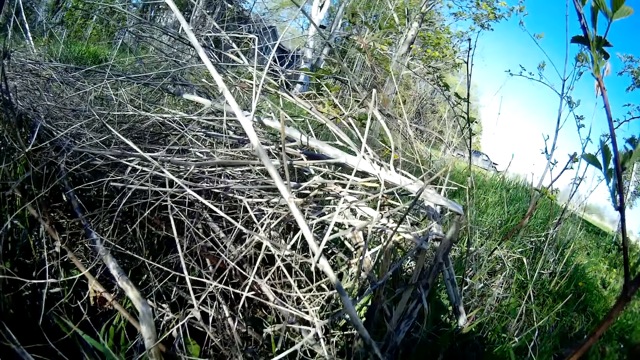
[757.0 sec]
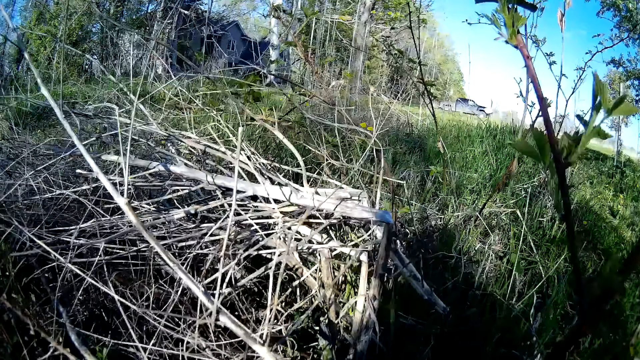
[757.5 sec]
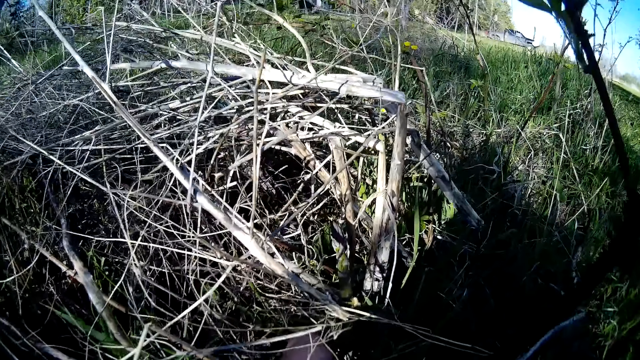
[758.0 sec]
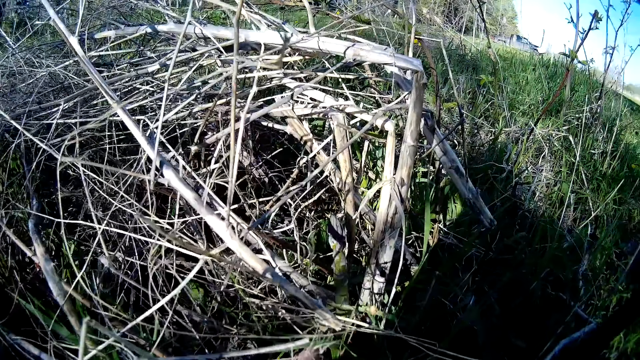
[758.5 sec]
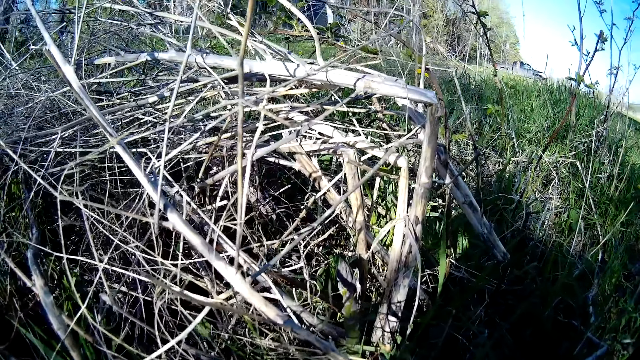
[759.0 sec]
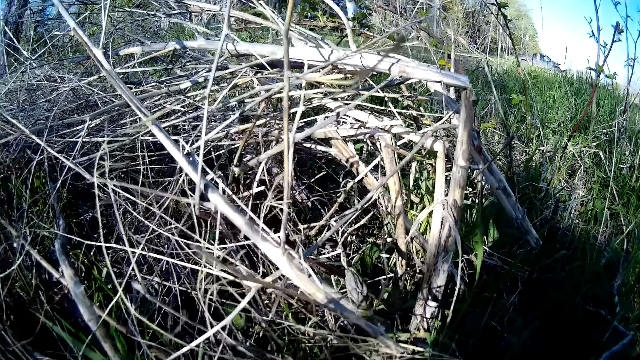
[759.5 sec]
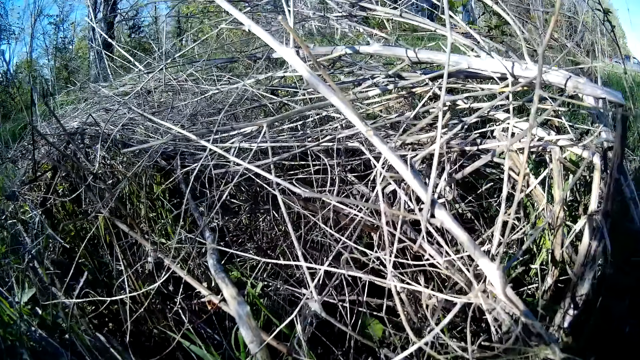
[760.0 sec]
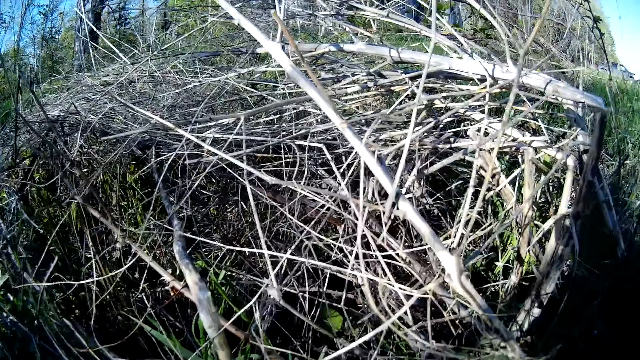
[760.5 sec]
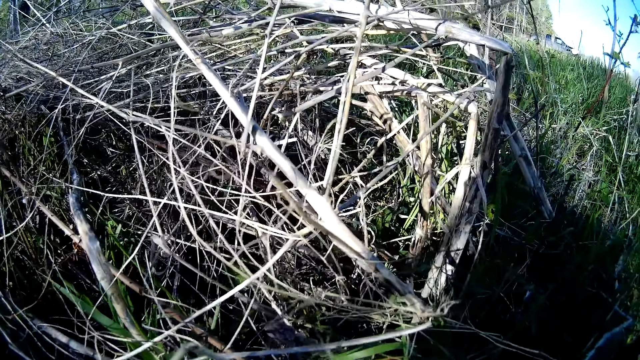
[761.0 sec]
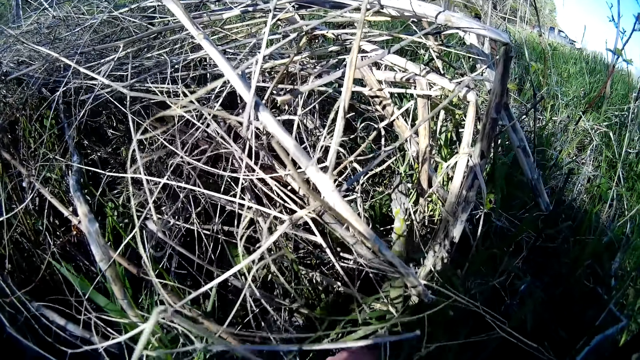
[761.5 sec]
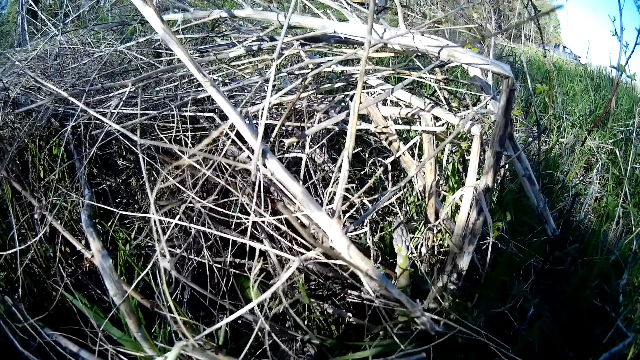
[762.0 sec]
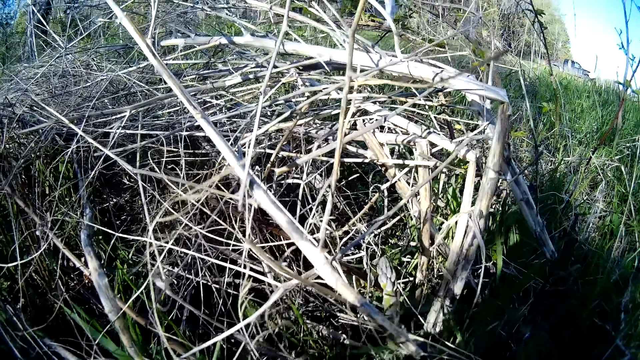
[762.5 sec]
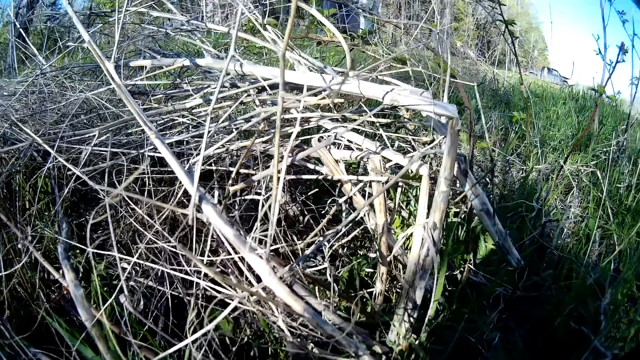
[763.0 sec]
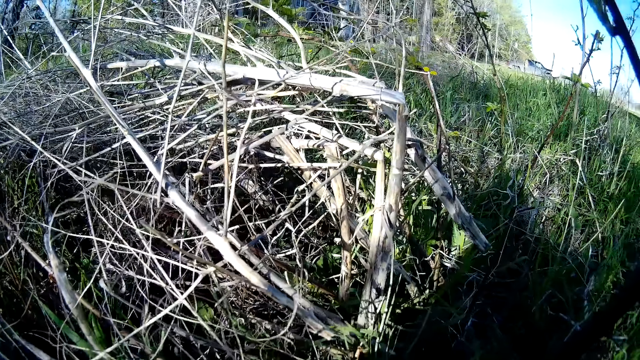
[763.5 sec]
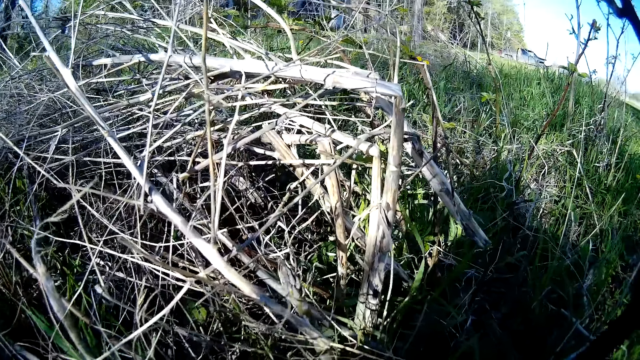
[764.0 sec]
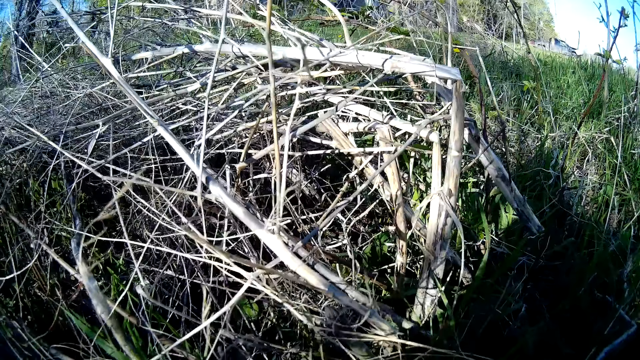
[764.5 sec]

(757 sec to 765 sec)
The camera wearer touches a plant on the floor with her left hand.

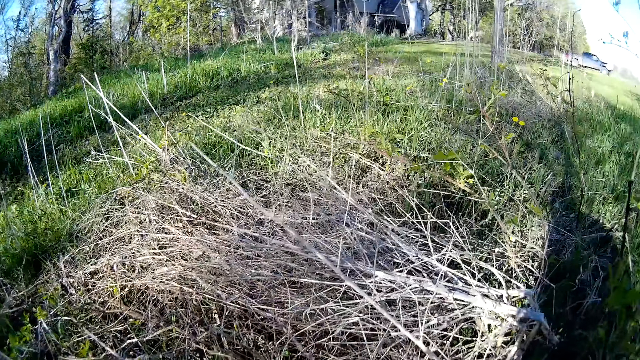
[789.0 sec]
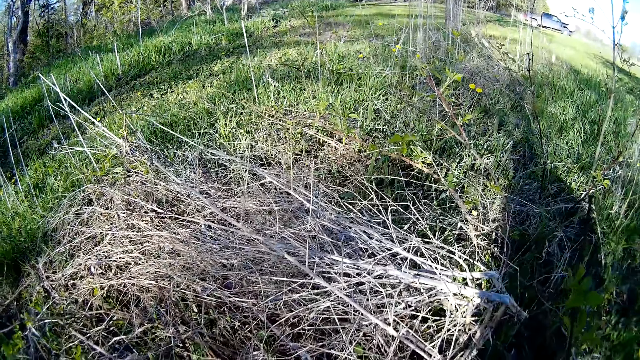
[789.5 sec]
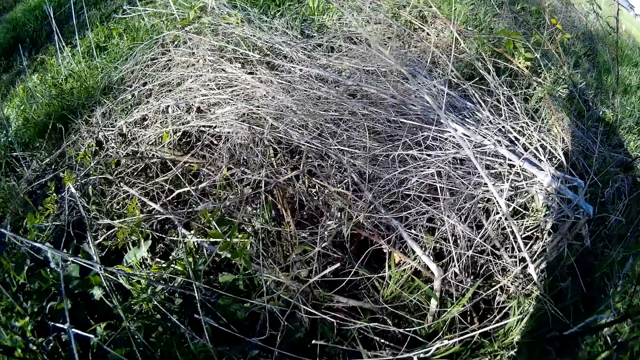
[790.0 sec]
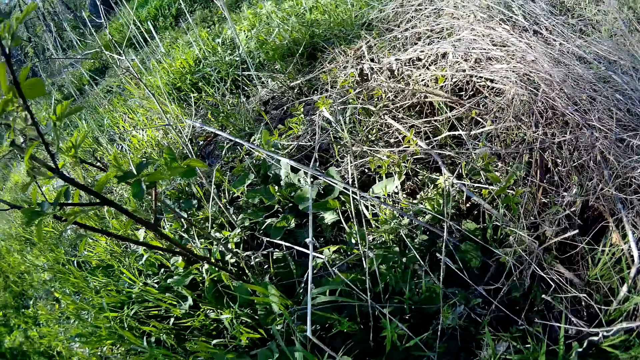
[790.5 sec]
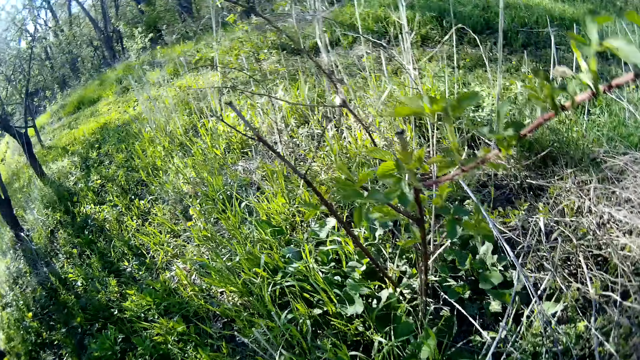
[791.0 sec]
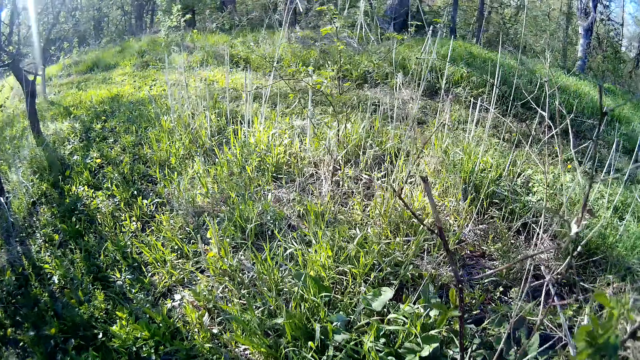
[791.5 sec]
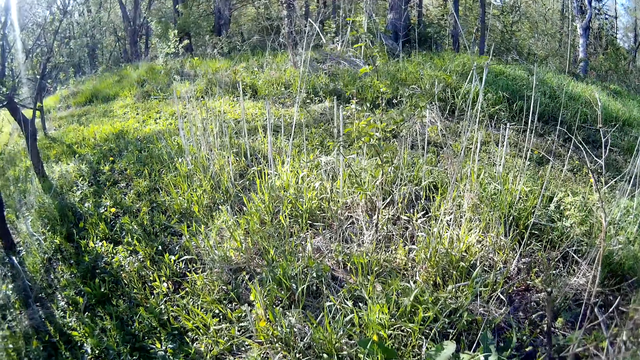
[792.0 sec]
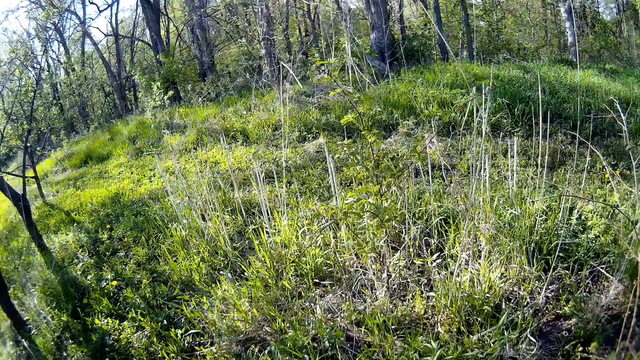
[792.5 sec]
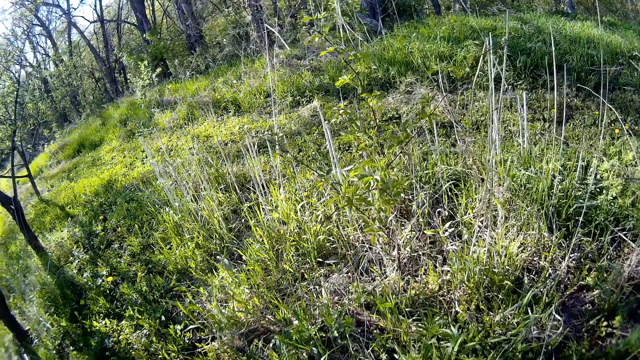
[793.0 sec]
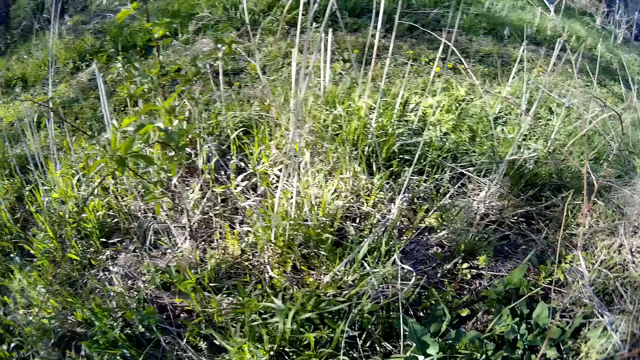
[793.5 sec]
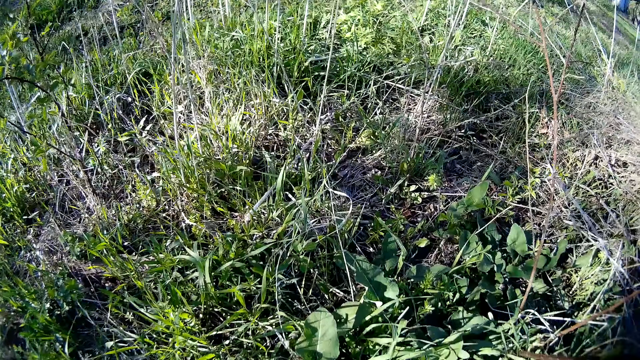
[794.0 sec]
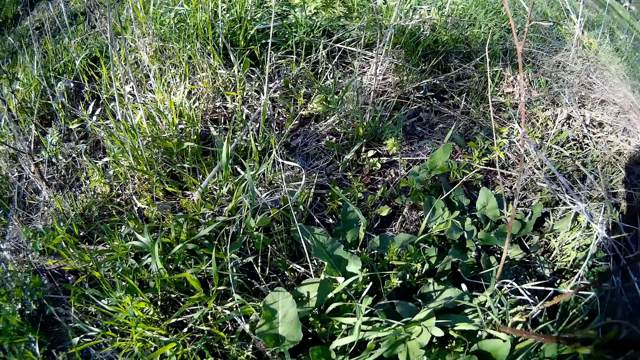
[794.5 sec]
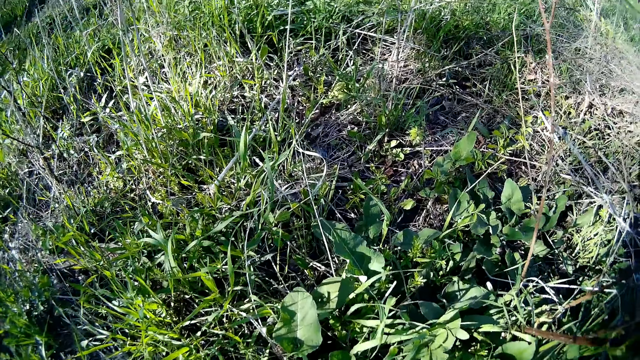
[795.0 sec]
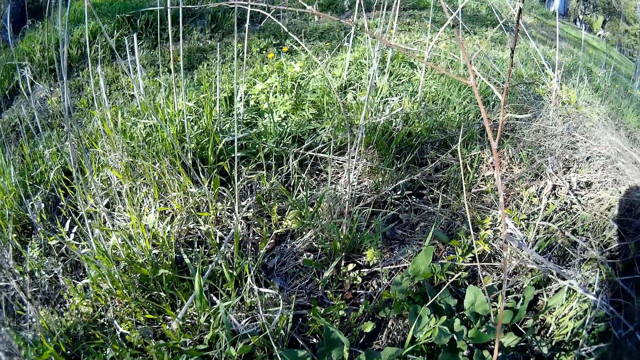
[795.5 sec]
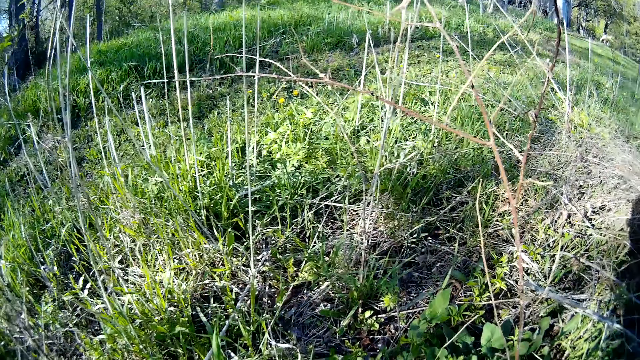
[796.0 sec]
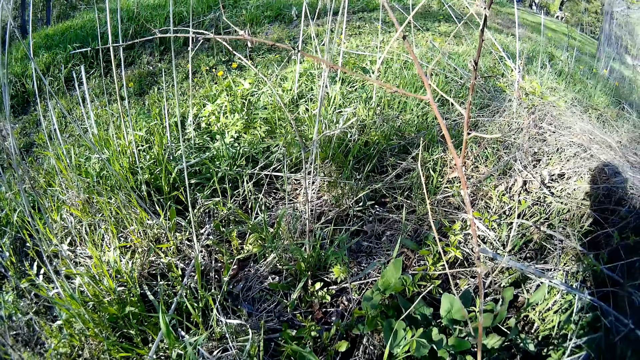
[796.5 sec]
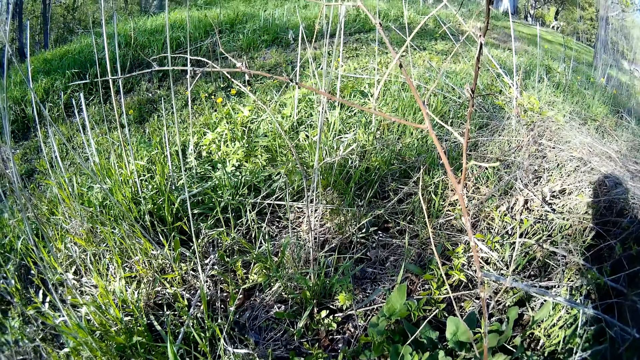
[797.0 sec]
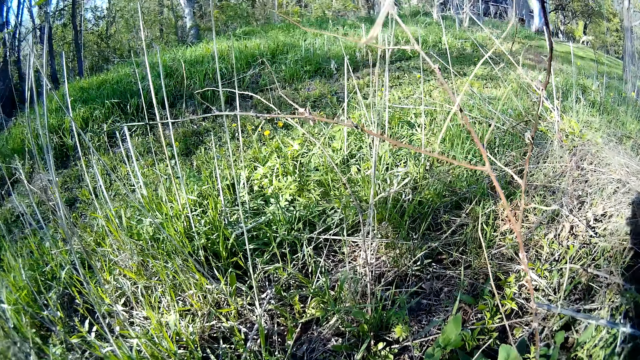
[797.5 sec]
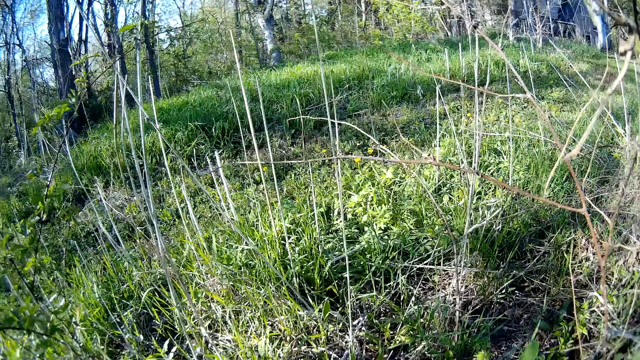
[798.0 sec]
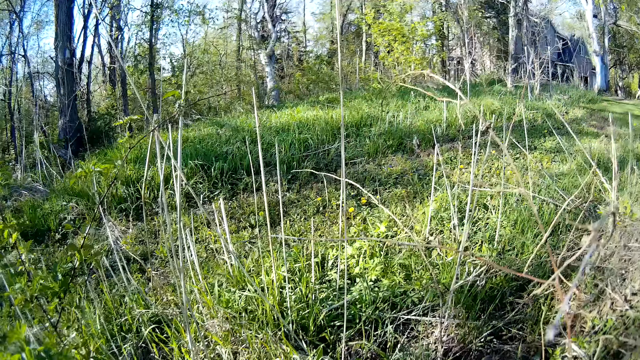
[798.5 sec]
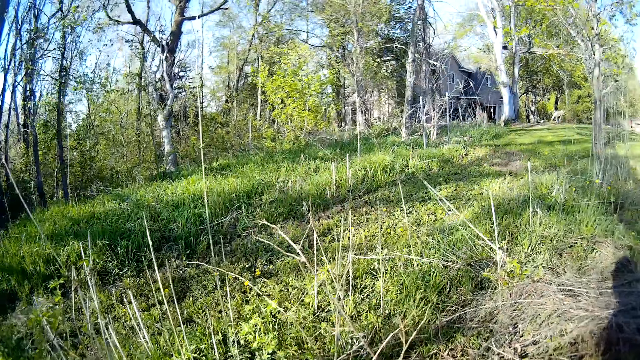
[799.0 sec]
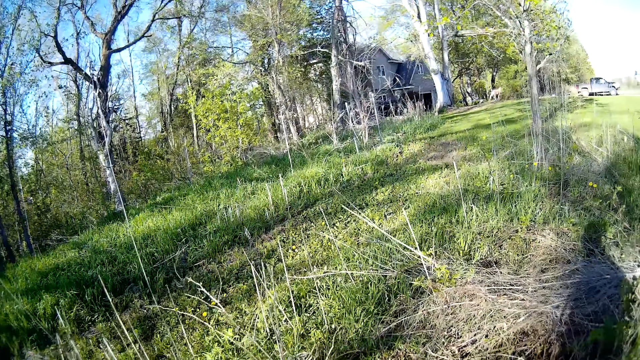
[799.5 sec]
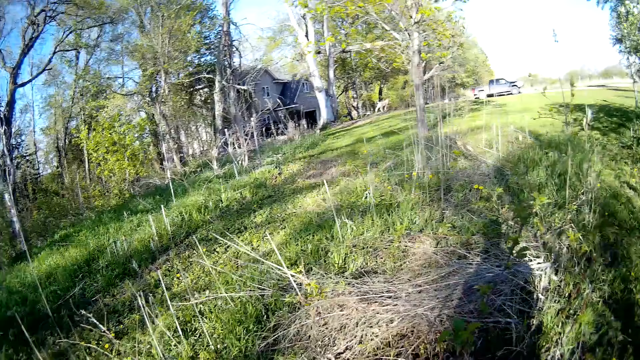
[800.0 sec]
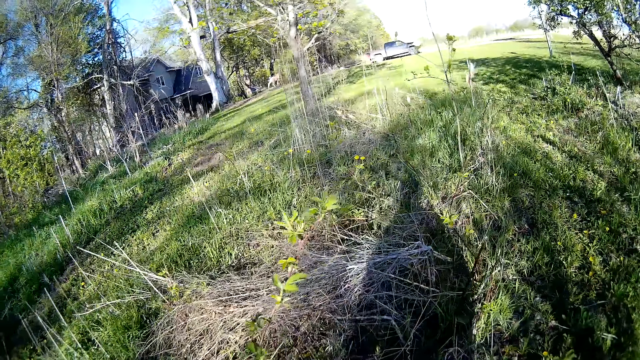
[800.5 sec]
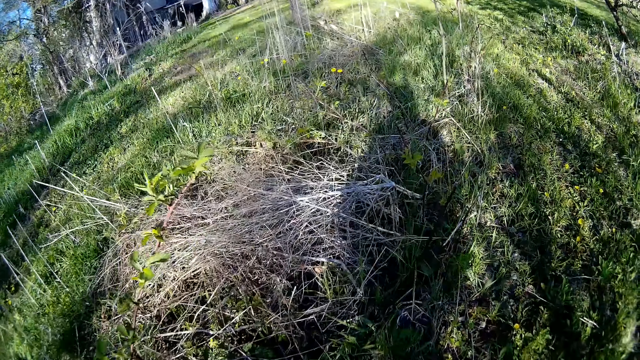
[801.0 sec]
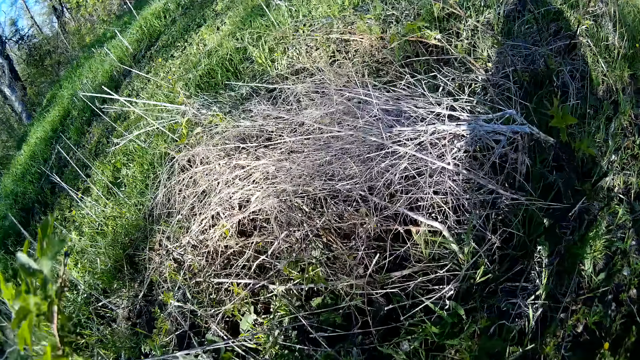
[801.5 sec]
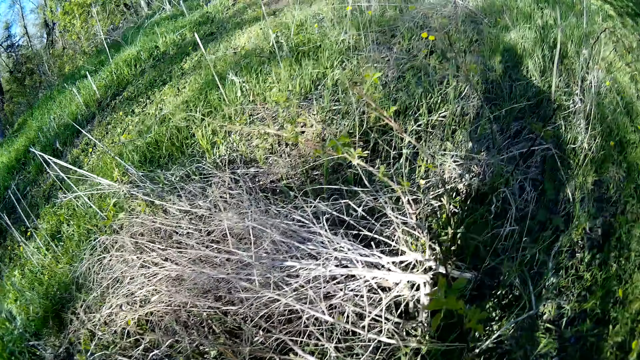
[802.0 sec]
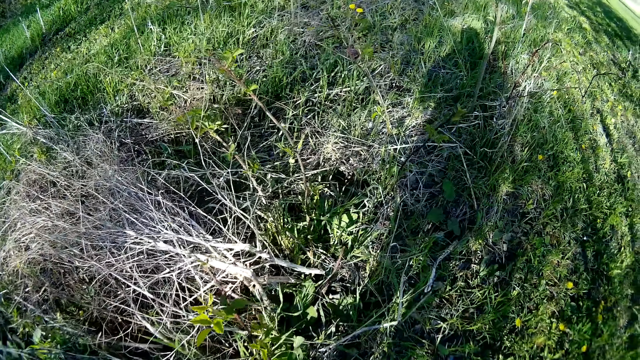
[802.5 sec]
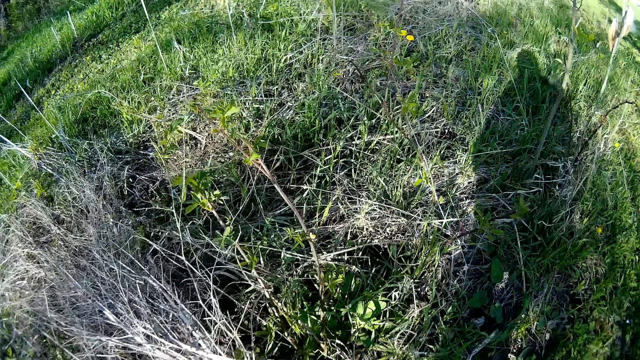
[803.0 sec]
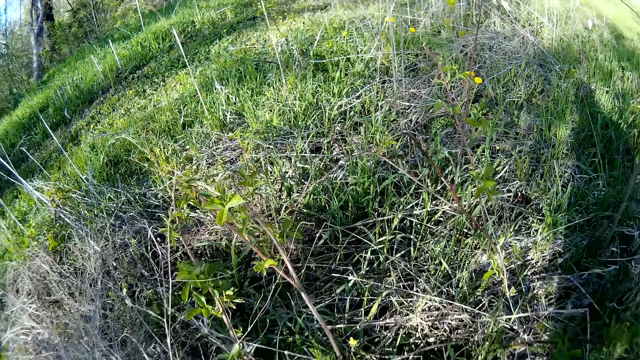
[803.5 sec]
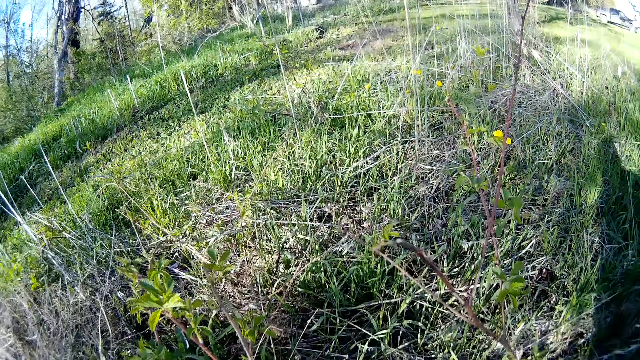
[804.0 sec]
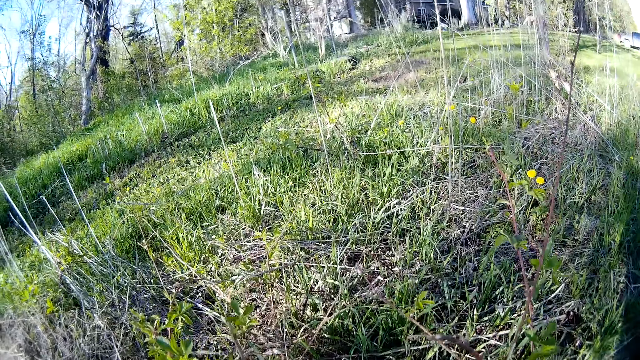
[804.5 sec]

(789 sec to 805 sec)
The camera wearer continues to look around.
